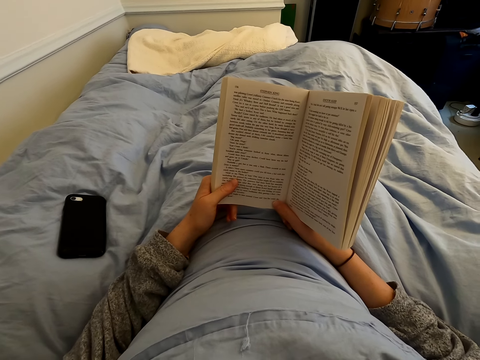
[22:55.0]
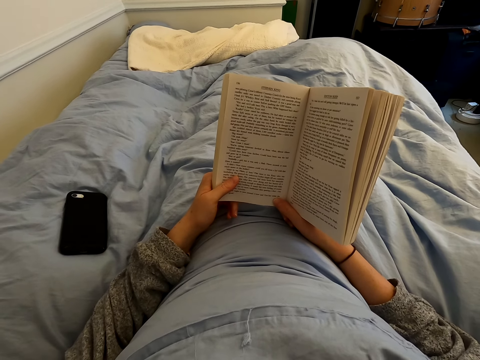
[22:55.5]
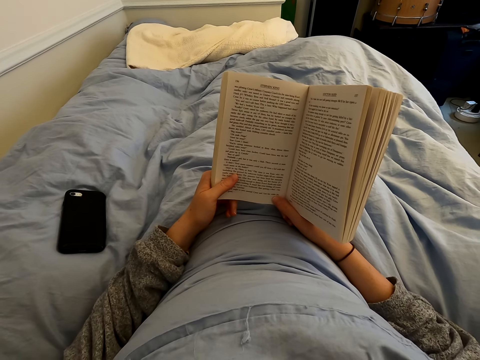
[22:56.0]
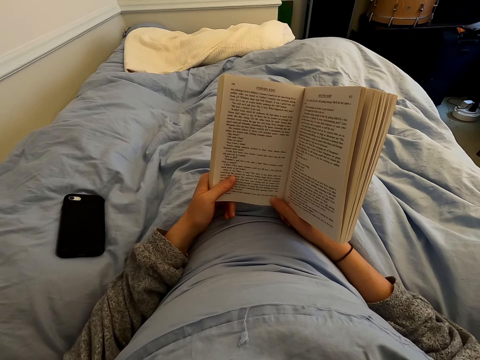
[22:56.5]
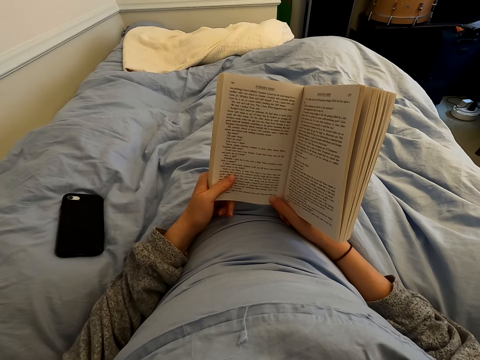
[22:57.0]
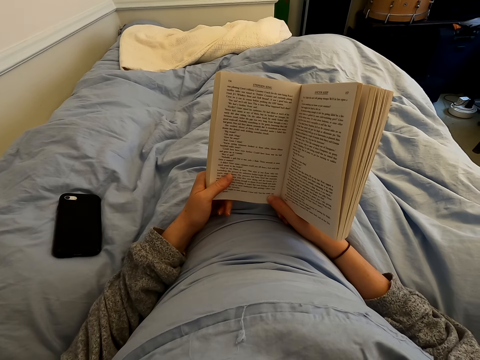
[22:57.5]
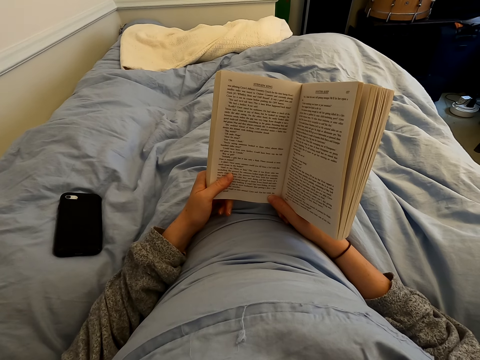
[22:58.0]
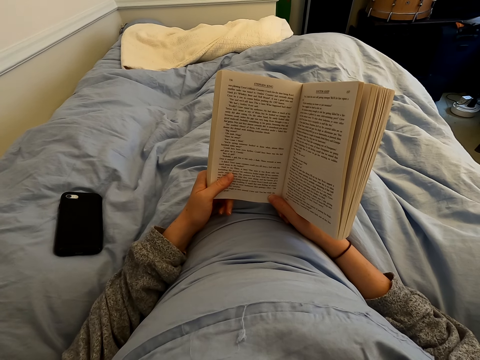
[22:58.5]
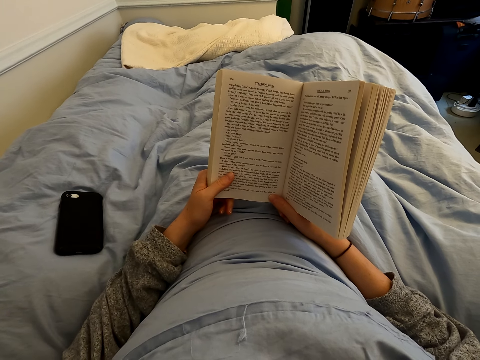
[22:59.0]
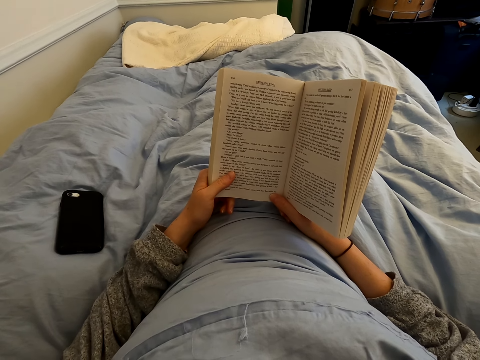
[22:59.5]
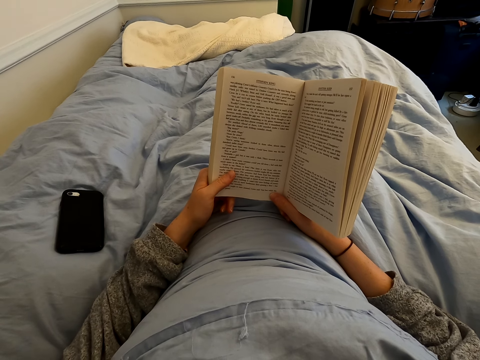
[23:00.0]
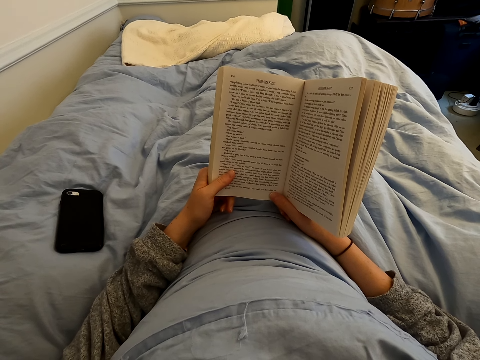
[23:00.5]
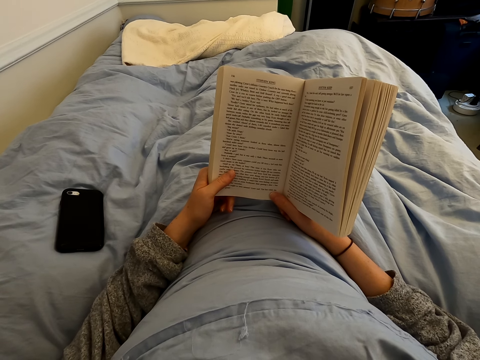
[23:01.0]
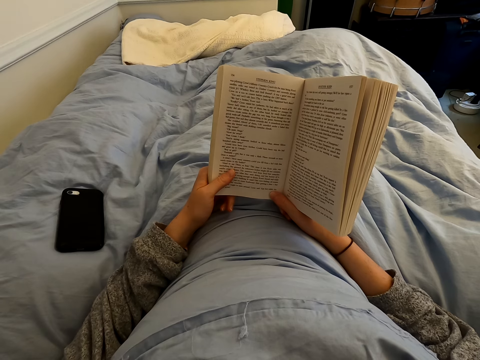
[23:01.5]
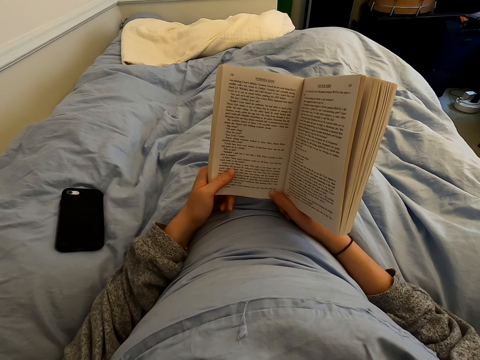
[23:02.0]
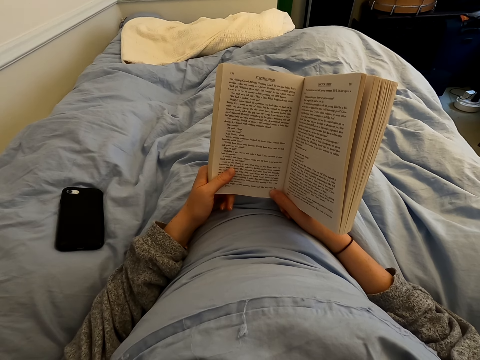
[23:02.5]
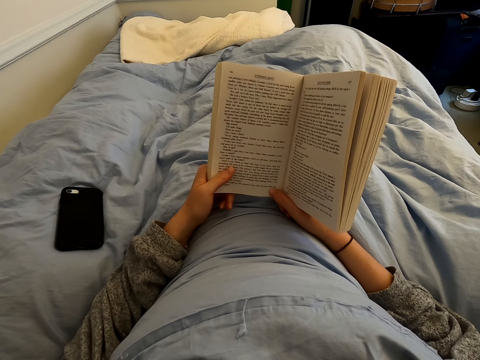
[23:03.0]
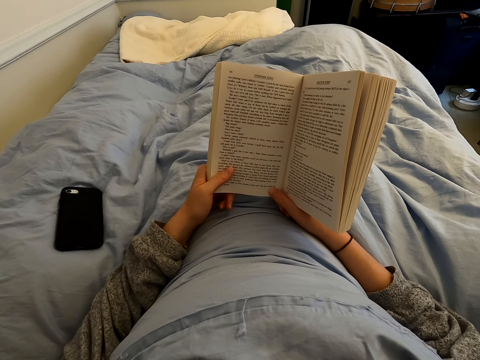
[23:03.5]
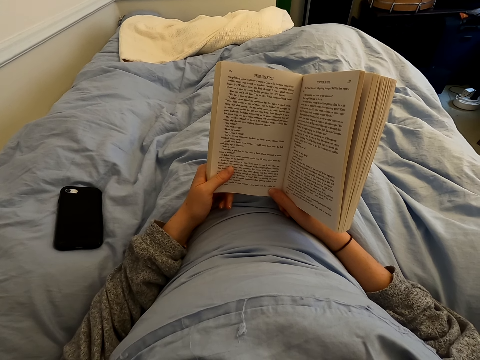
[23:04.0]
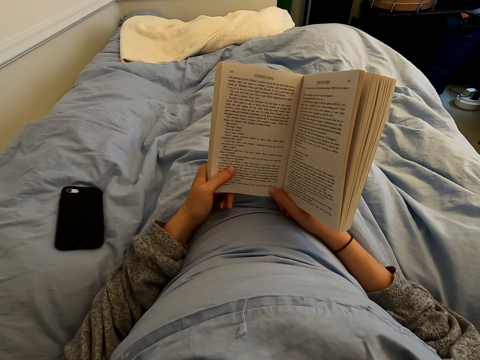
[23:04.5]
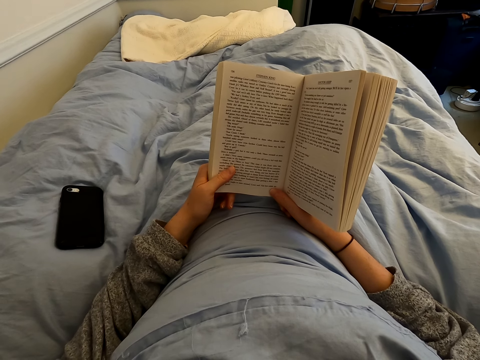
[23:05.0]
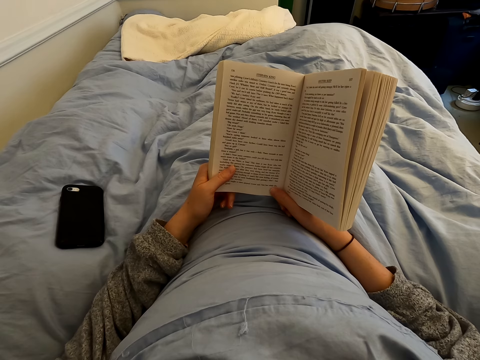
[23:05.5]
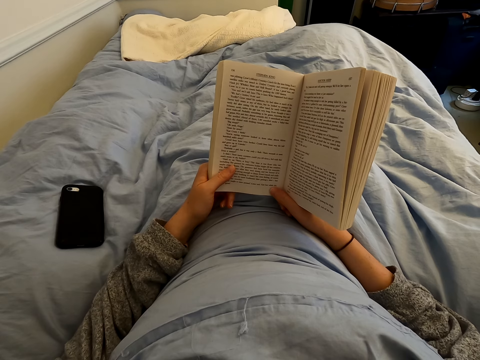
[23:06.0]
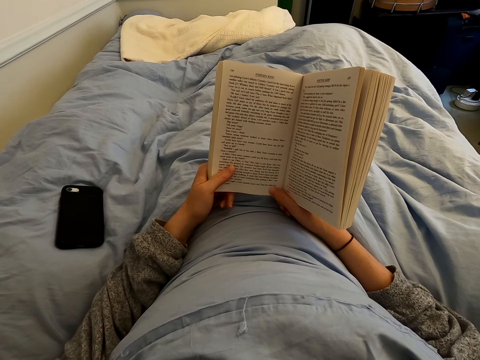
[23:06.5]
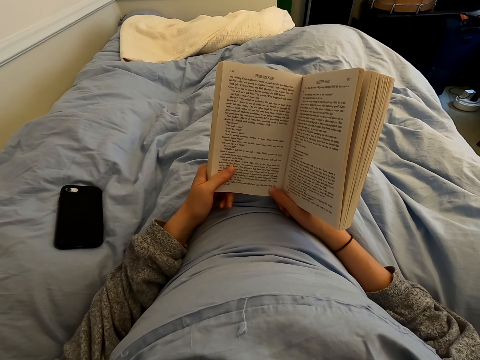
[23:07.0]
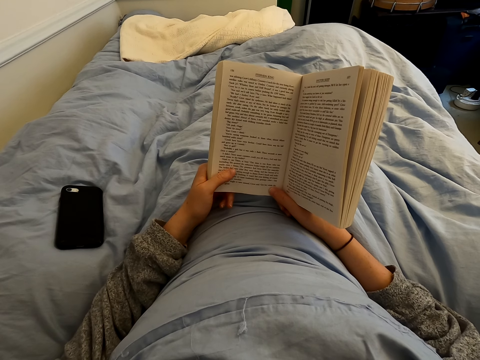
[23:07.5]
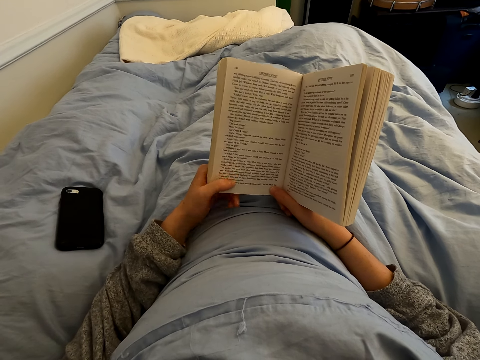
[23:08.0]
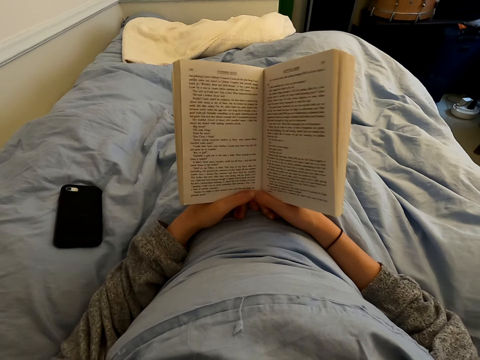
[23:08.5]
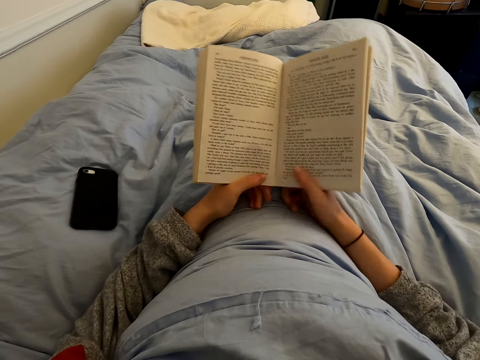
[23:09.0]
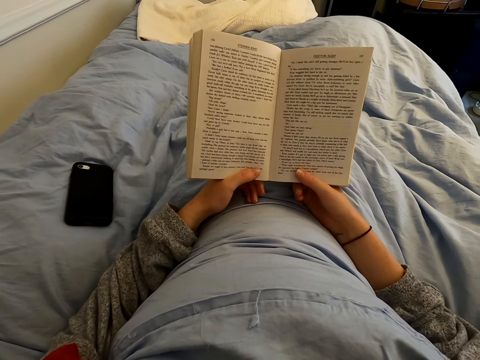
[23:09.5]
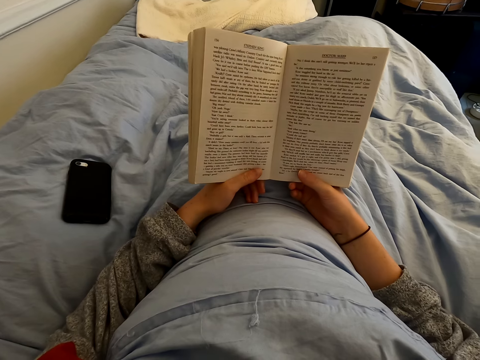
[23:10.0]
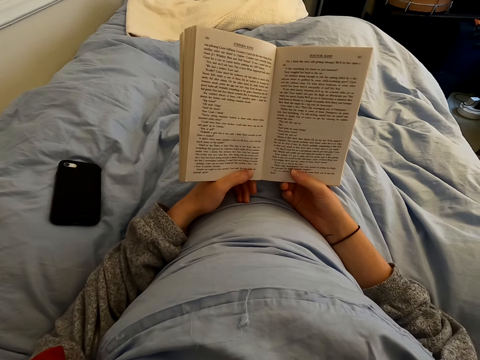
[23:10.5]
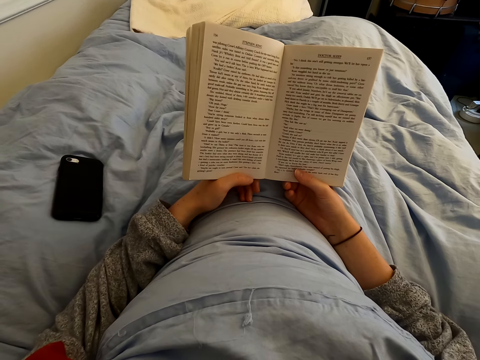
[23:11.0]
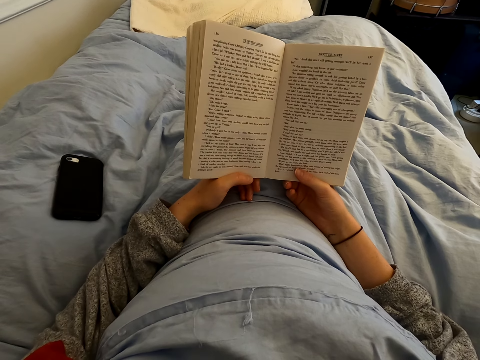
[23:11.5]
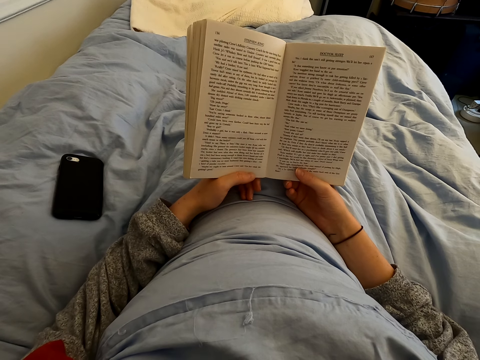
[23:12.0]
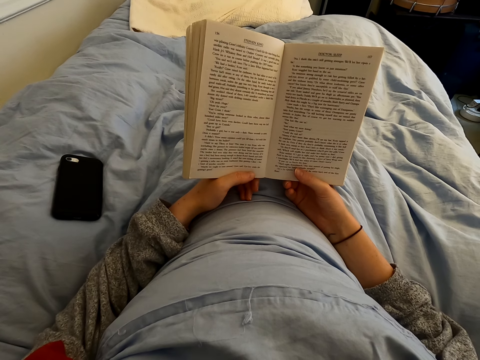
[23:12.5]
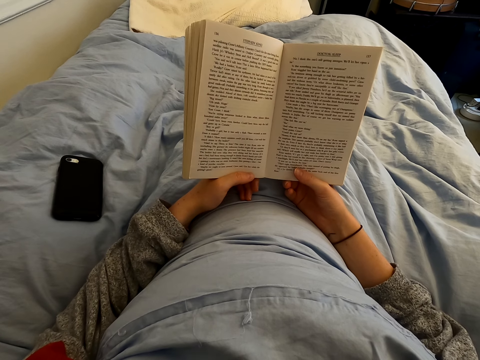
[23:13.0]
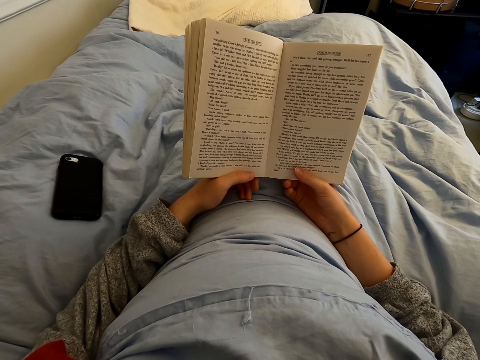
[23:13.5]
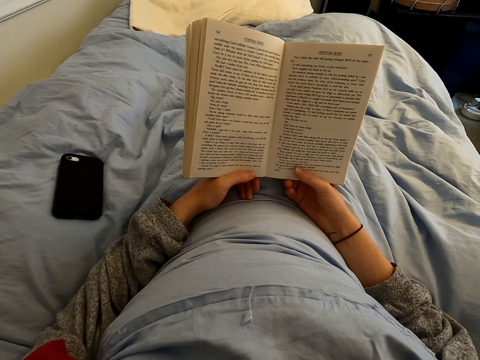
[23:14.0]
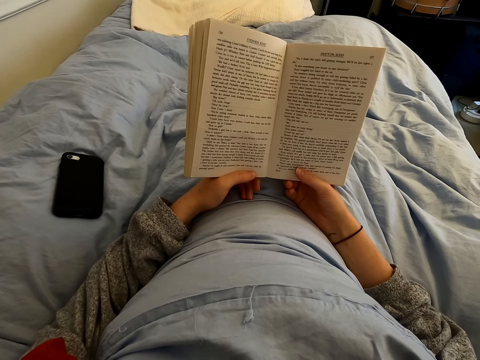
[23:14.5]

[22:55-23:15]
The camera wearer moves the left hand on the book, moves the right hand on the book, holds the book with the right hand and reads the book.

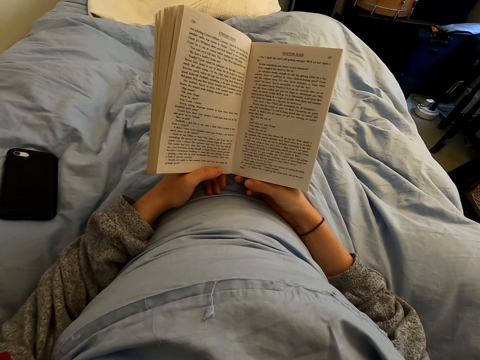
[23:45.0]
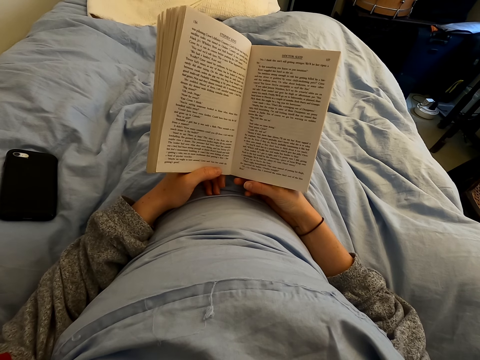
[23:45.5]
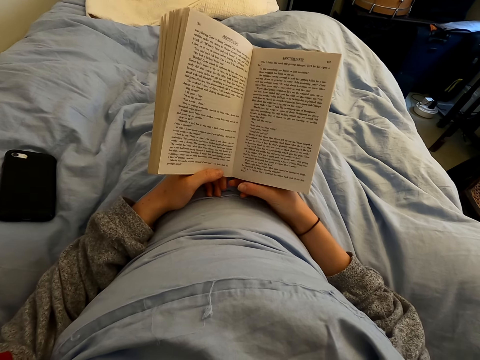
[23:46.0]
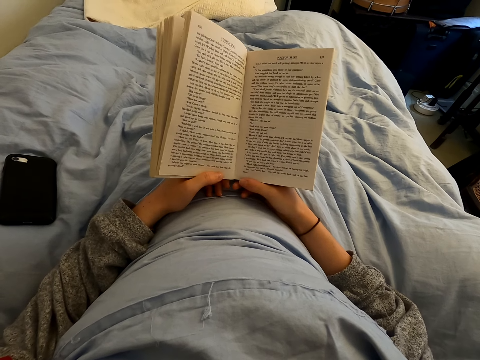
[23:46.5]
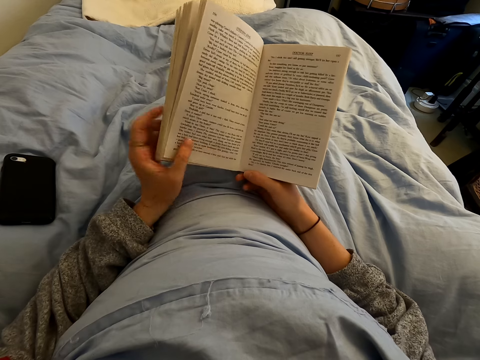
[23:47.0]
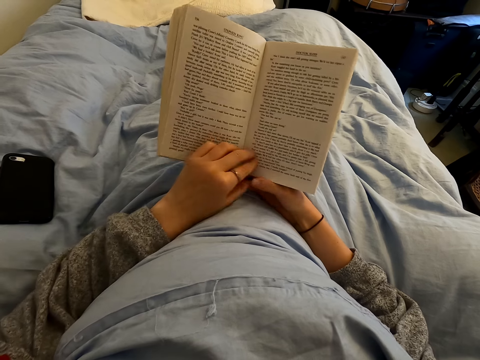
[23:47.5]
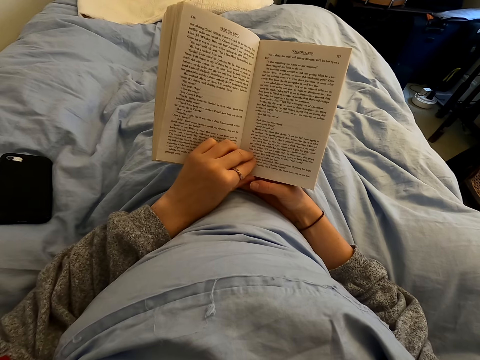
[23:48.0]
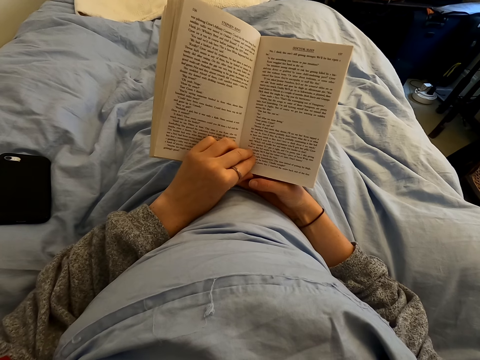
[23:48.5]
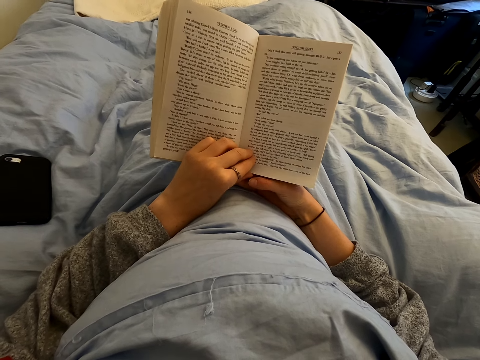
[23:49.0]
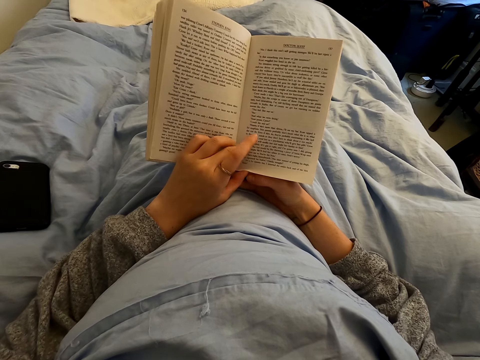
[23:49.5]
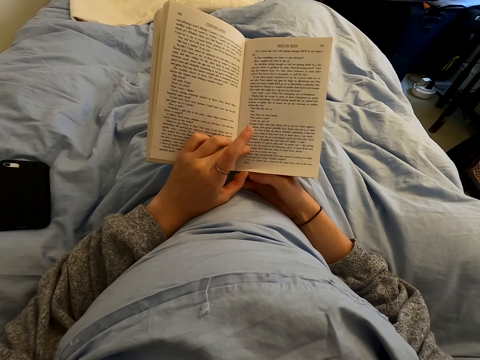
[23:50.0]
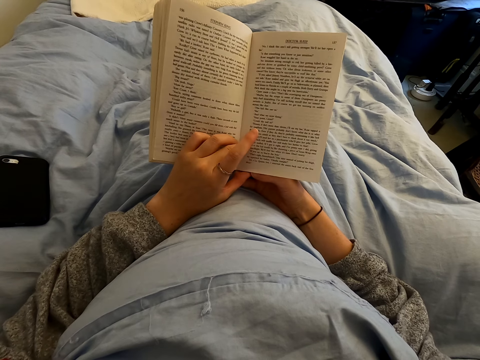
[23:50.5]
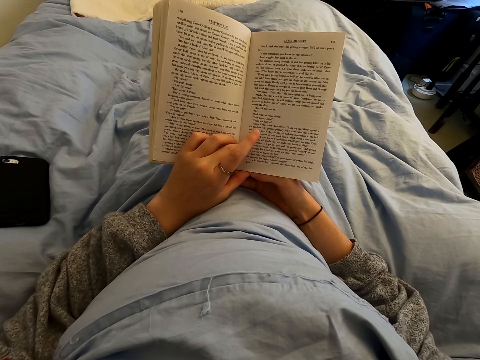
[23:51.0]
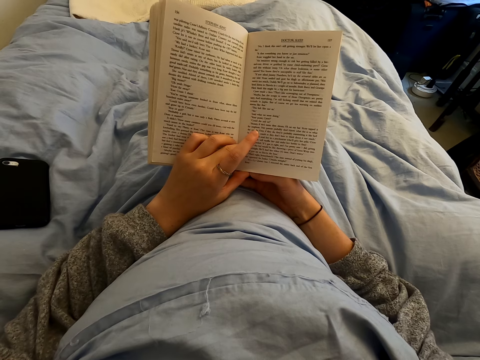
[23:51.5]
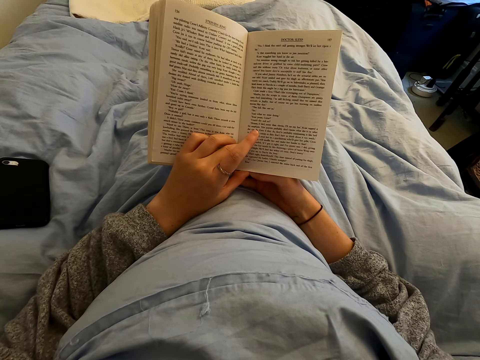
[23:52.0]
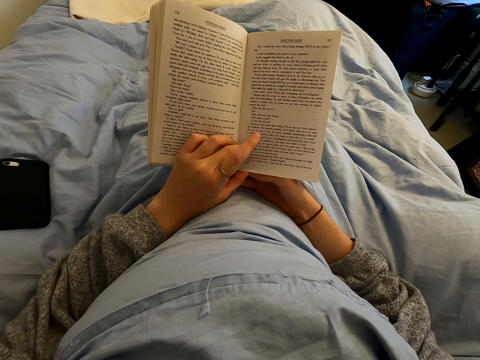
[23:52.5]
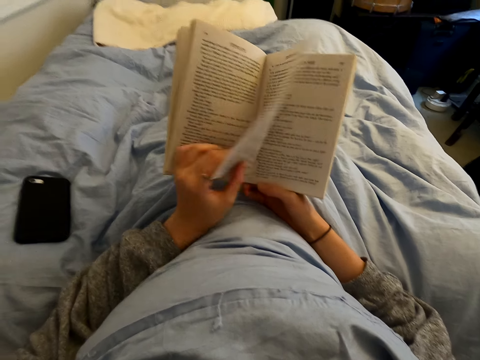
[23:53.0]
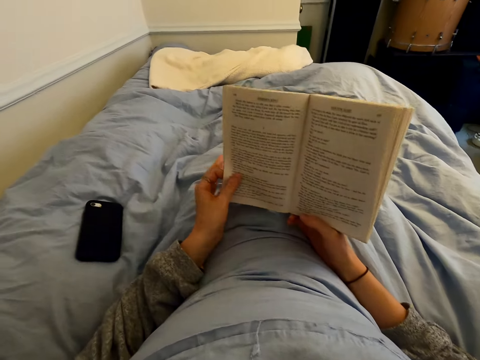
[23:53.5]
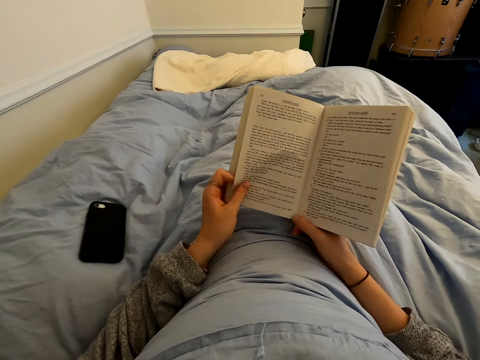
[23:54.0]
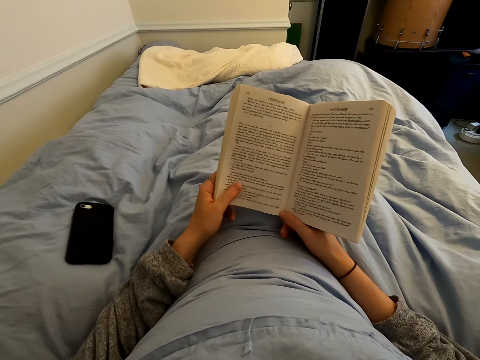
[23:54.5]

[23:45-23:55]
The camera wearer moves the left hand on the book and holds the page of the book with the left hand. They read the book. They turn the page of the book. They hold the book with the left hand and read the book.
